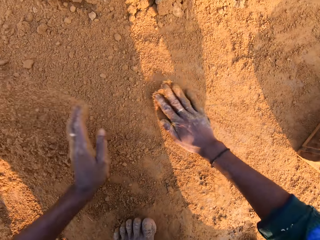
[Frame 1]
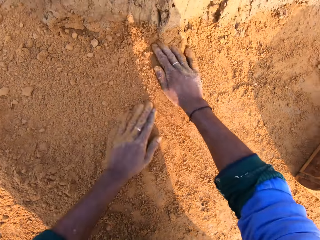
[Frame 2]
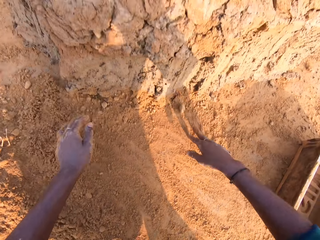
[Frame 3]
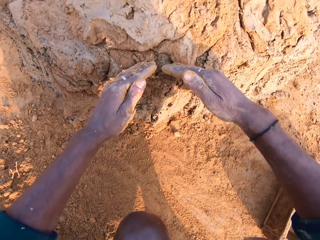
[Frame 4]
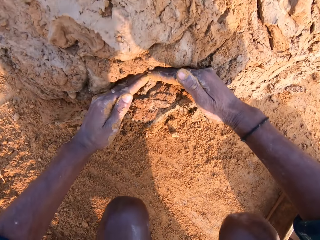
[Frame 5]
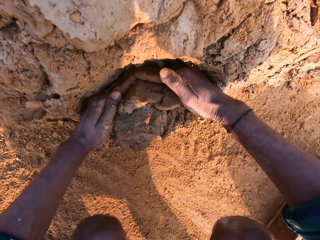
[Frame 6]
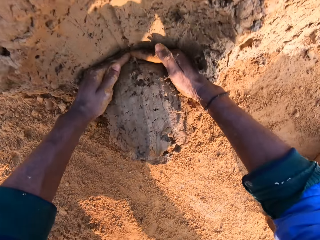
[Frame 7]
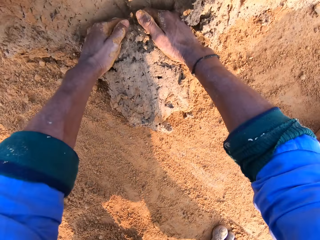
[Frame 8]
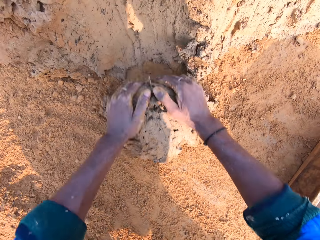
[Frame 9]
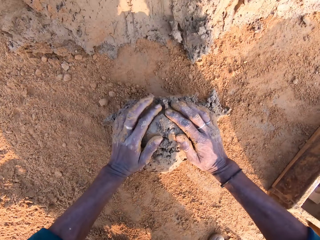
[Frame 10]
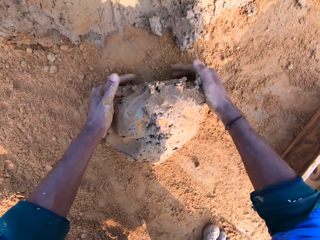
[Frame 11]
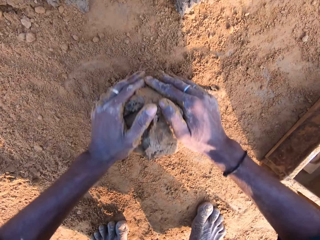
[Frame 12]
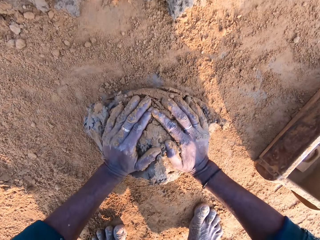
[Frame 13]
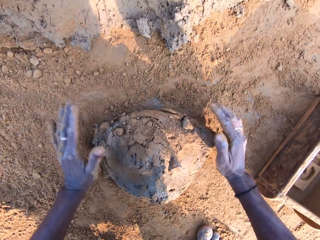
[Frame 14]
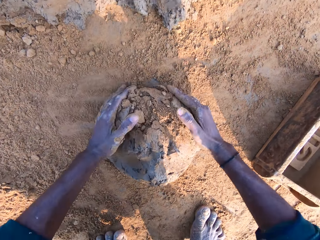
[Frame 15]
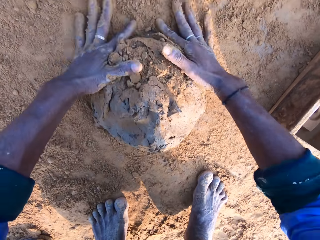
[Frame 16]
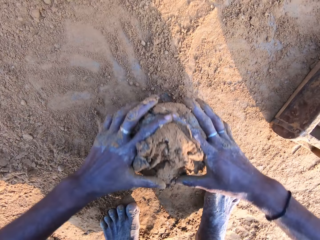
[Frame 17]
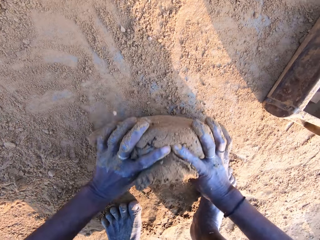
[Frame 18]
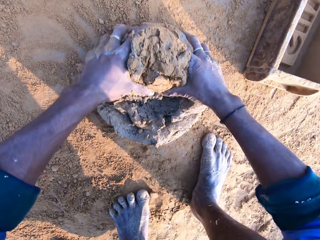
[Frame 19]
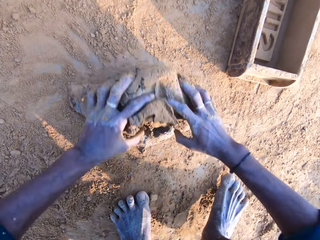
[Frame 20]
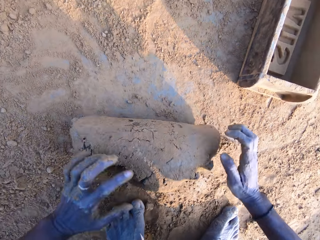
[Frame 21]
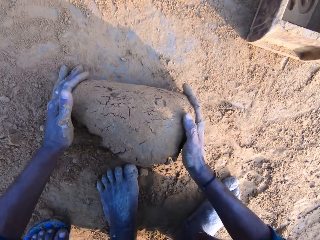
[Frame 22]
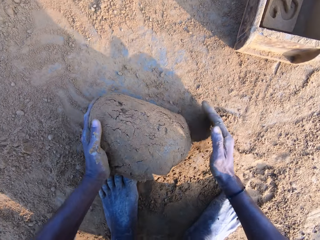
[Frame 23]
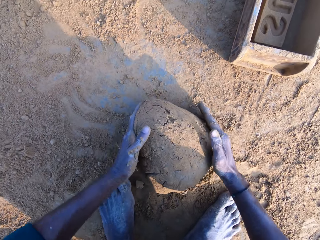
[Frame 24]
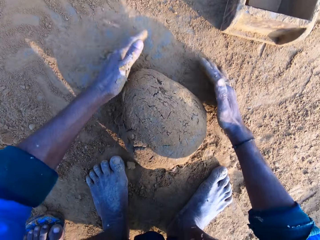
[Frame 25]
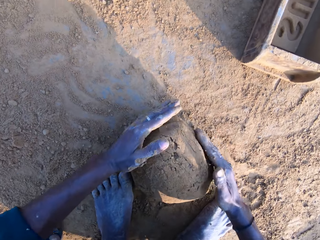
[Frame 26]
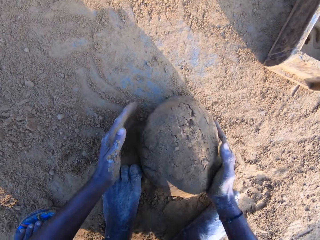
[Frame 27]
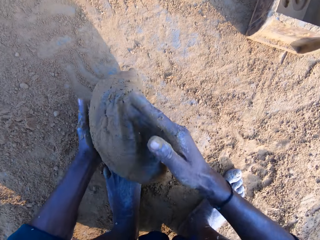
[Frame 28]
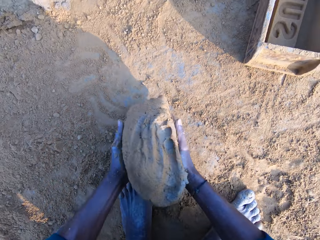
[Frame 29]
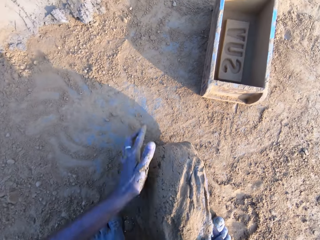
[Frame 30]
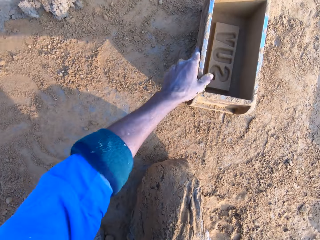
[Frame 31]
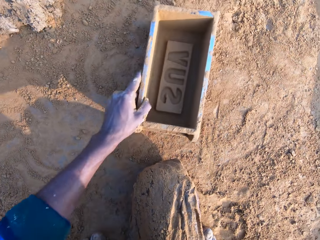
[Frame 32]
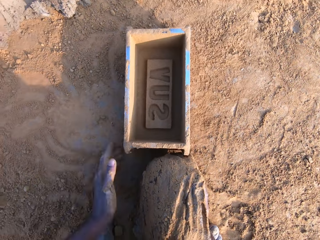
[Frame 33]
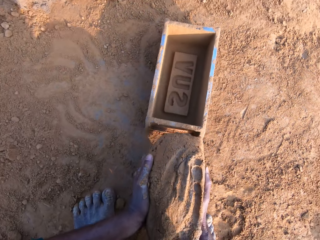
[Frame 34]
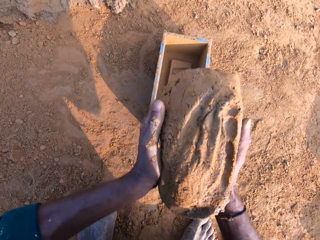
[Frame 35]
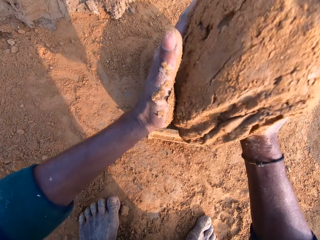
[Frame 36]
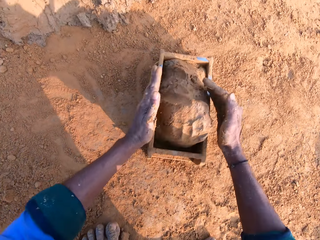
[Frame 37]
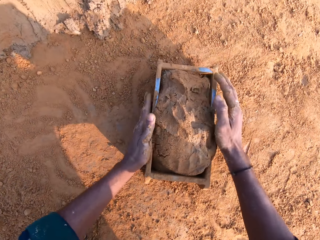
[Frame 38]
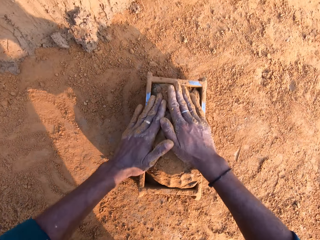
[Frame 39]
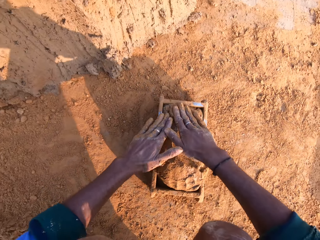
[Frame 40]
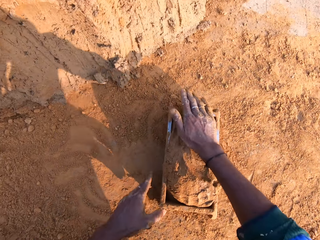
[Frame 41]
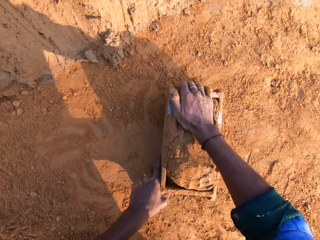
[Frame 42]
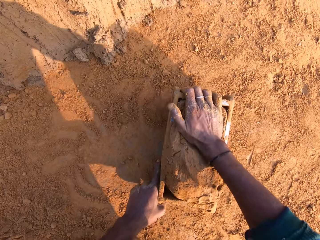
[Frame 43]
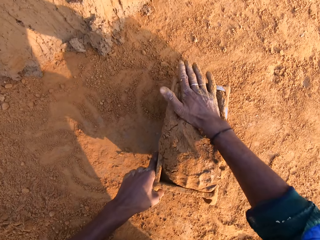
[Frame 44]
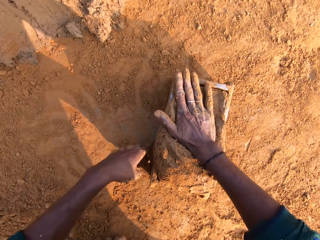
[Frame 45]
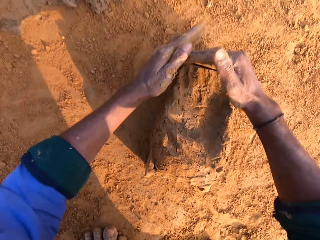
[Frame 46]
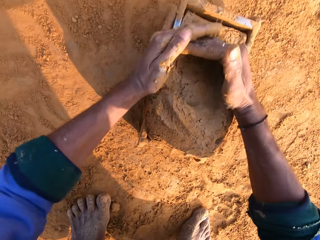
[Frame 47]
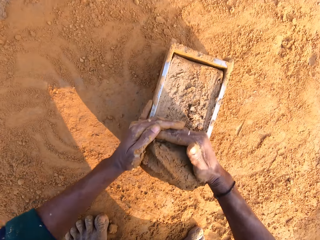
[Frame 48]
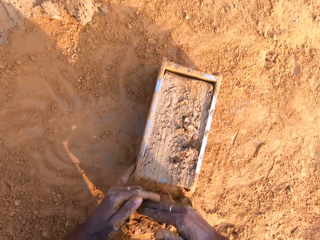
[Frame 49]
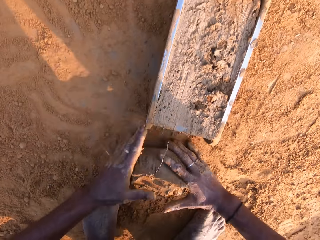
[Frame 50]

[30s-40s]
The camera wearer throws the brick mold. They spread sand. They rub both hands on the ground. They cut the clay with both hands. They press the clay. They roll the clay on the ground. They carry the clay with the right hand and put the clay on the right hand. They pull the brick mold with the left hand. They drop the clay in the brick mold. They put the clay on the right hand. They hold the clay with both hands. They hold the brick mold with both hands. They press the clay. They remove the excess clay with both hands. They pick up the clay with both hands.

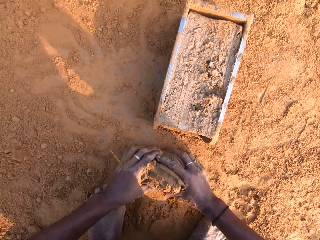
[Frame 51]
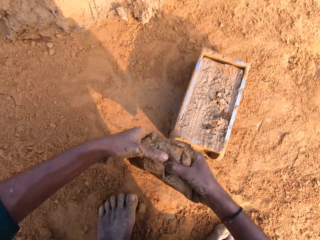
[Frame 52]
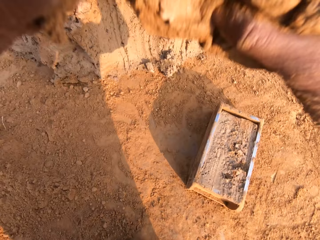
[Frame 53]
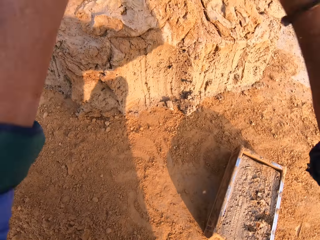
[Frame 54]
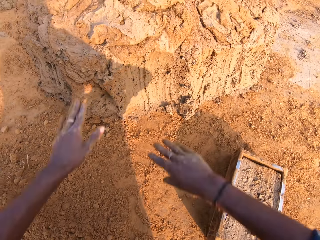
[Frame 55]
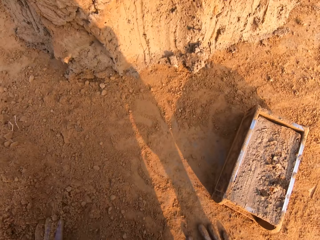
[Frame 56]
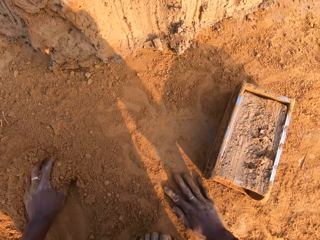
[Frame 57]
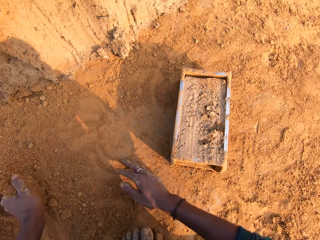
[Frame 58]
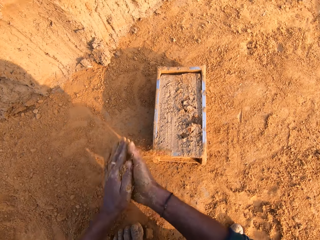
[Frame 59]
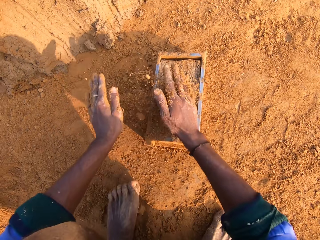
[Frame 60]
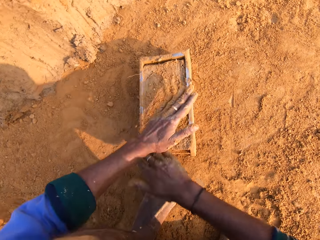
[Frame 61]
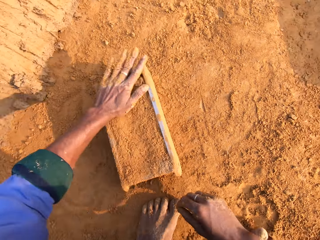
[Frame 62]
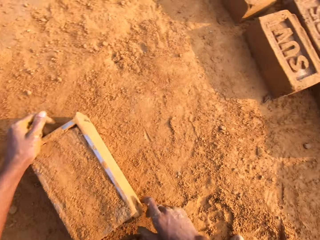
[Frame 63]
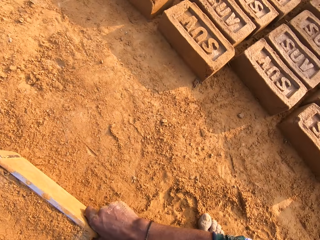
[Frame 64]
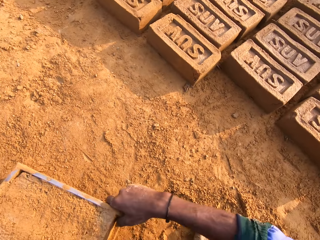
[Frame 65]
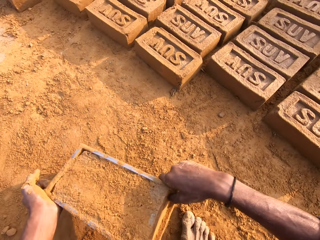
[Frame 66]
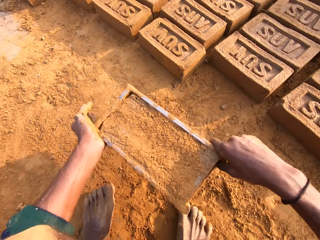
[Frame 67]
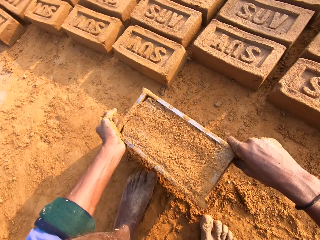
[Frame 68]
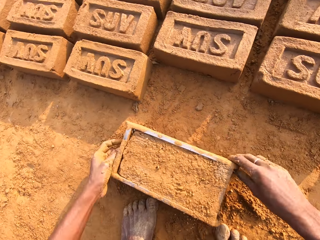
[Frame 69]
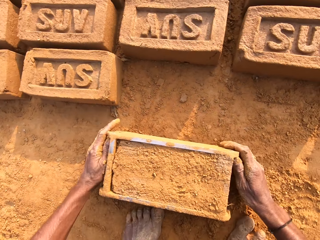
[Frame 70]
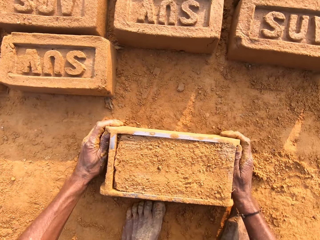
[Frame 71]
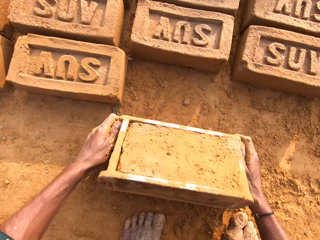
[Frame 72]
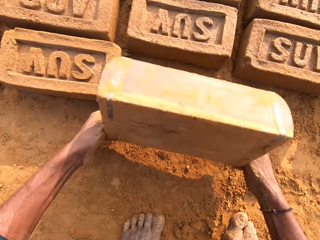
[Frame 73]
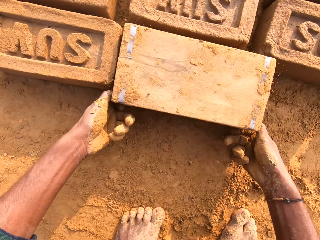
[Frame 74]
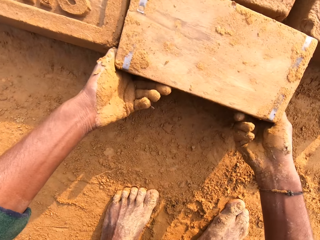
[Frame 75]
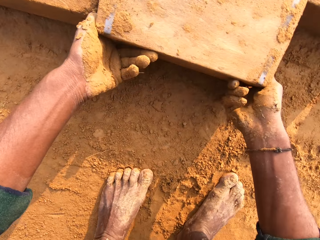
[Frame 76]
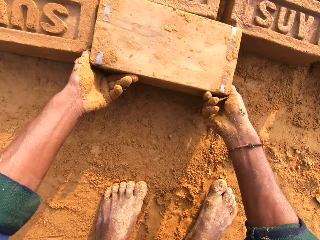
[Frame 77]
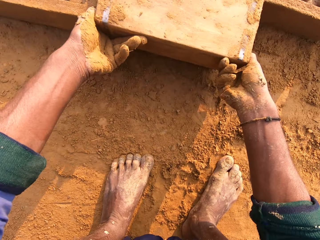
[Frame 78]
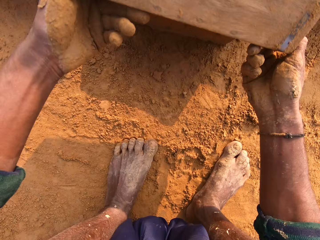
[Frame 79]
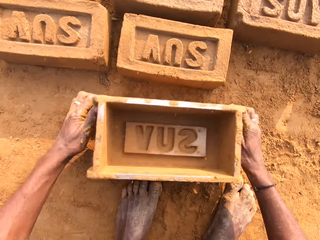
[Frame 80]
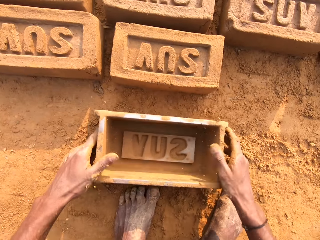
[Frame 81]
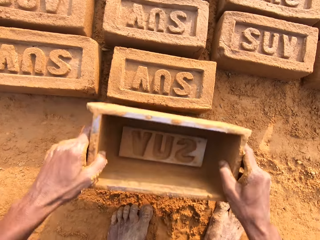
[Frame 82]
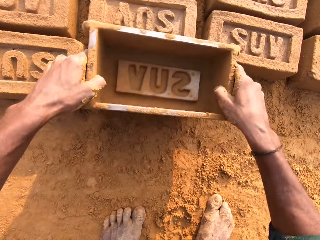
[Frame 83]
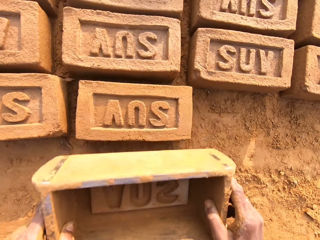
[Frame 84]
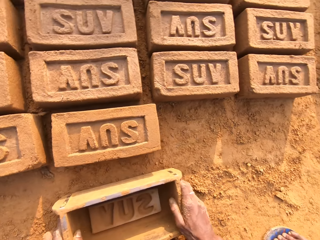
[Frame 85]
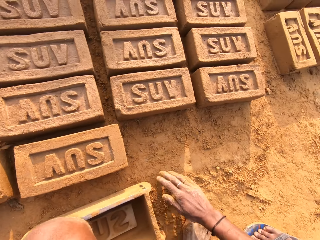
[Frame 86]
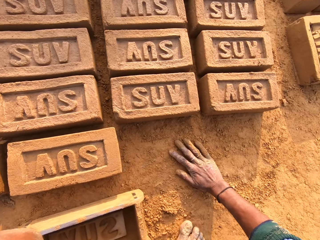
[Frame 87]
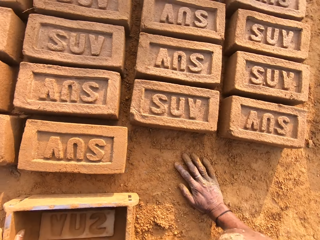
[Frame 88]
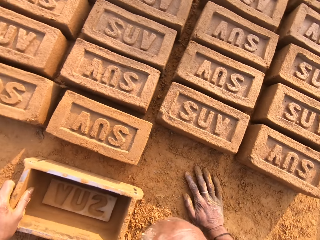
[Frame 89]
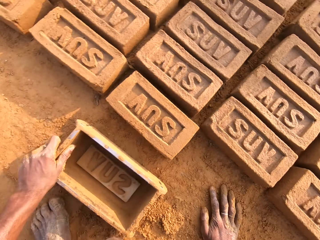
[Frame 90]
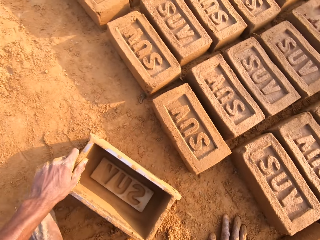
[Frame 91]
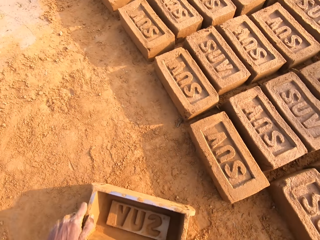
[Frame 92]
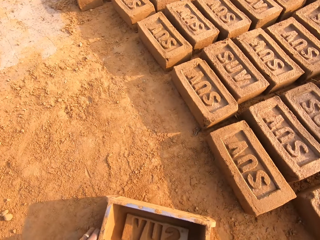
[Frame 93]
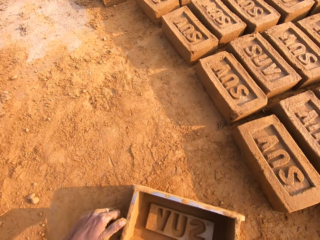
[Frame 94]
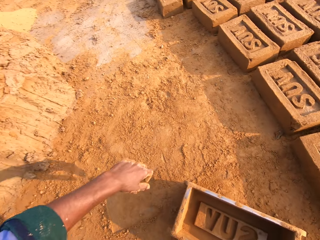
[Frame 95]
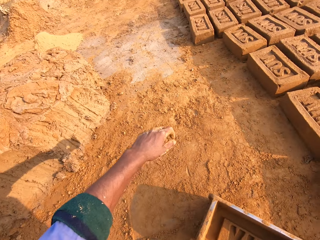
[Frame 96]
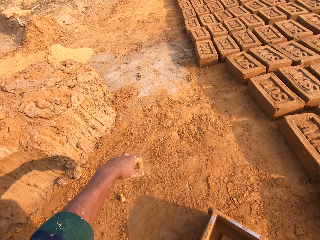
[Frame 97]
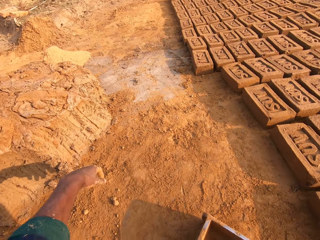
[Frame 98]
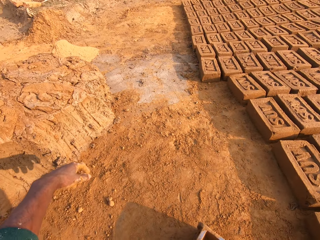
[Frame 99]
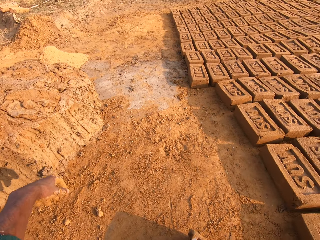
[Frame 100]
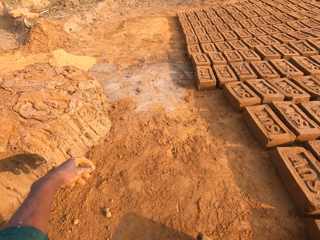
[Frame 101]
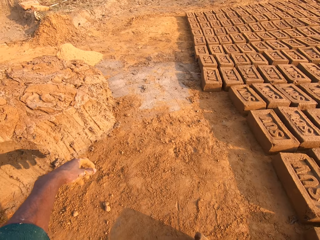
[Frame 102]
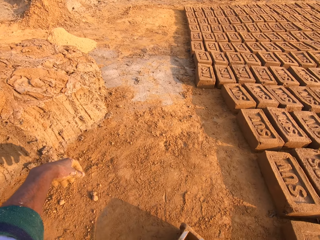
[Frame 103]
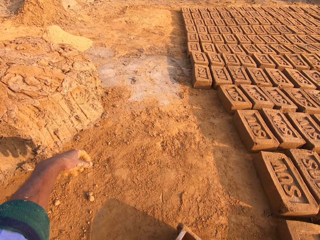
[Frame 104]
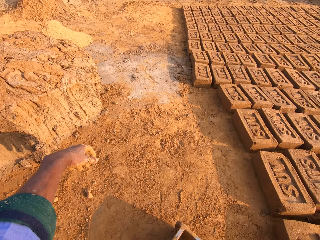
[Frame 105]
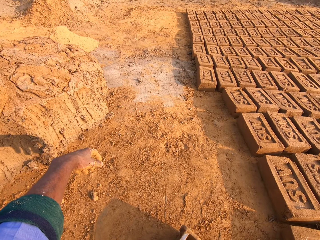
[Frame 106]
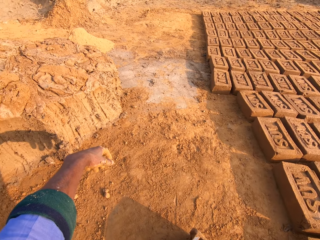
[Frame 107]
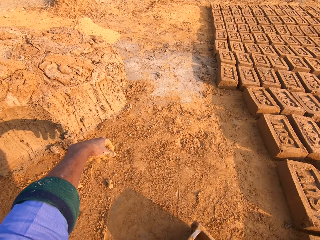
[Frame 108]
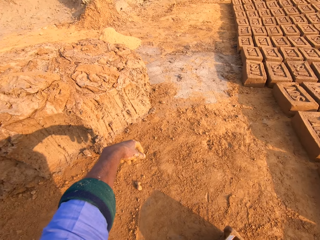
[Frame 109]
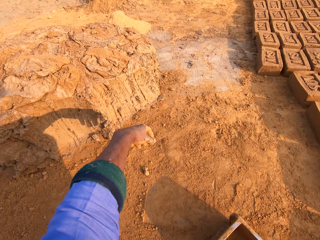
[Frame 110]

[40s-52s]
The camera wearer drops the clay on the ground. They rub both hands on the ground. They touch sand. They rub the clay. They pour the soil on the clay. They carry the brick mold with both hands. They take the brick mold. They drop the brick mold on the ground. They turn the brick mold on the ground. They drop the brick mold on the ground. They lift the brick mold. They put the brick mold down. They stare at the ground. They put their hand down. They pull the brick mold.
